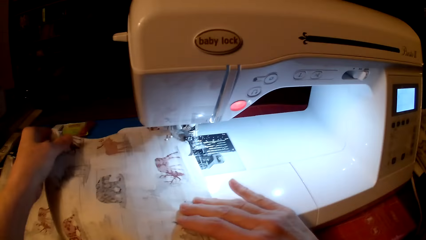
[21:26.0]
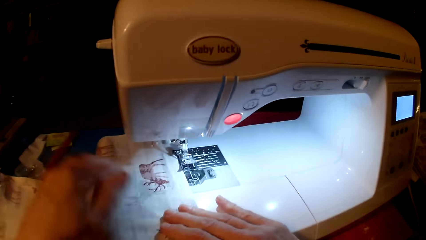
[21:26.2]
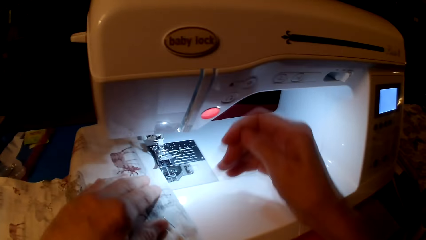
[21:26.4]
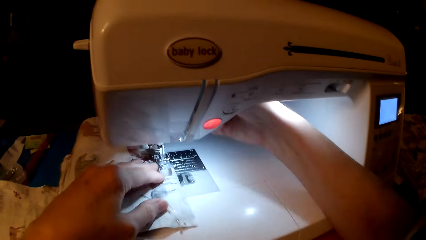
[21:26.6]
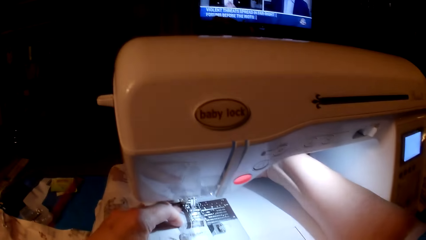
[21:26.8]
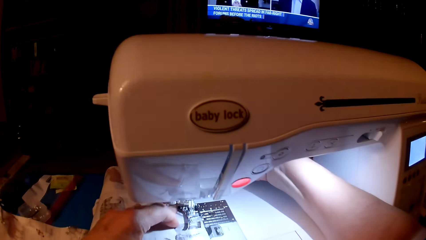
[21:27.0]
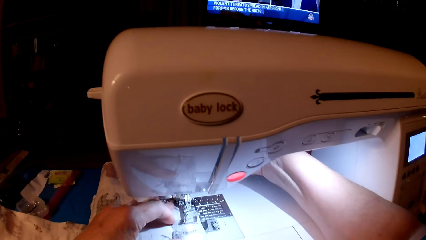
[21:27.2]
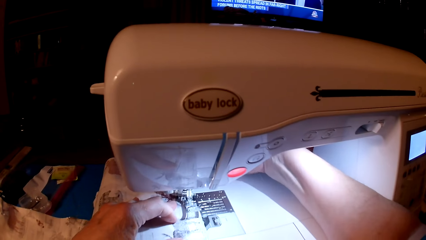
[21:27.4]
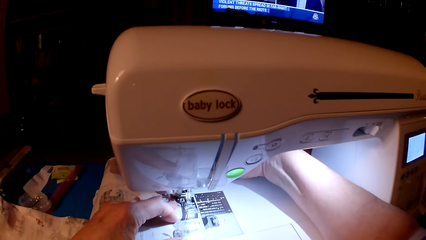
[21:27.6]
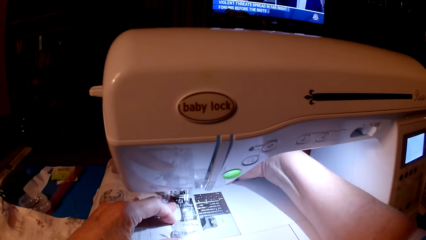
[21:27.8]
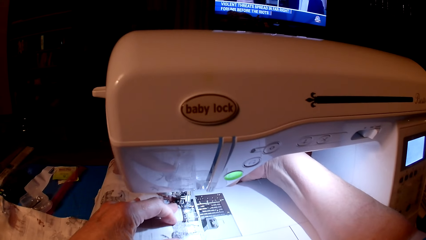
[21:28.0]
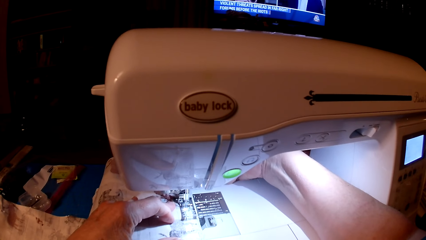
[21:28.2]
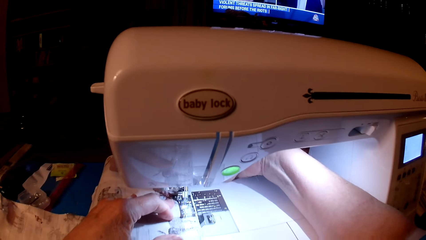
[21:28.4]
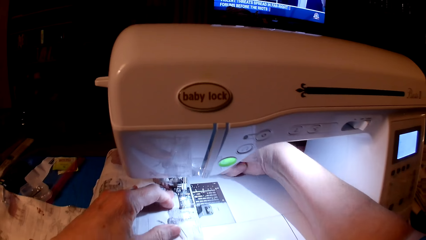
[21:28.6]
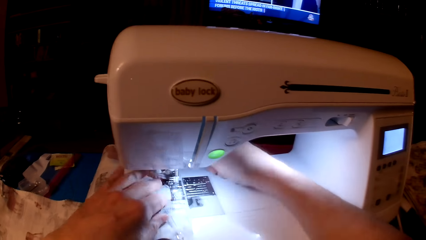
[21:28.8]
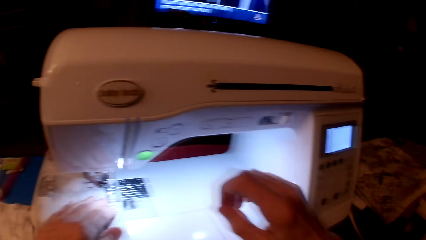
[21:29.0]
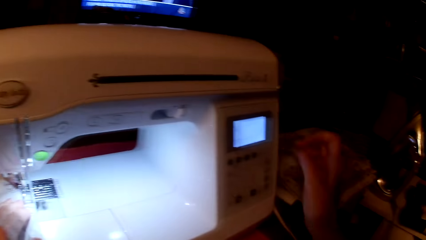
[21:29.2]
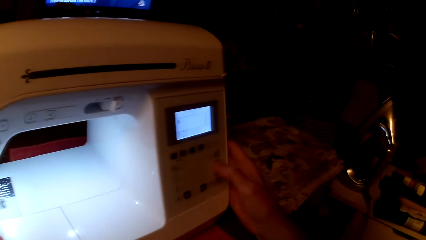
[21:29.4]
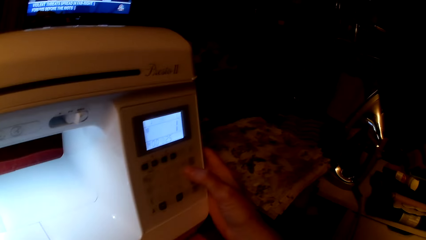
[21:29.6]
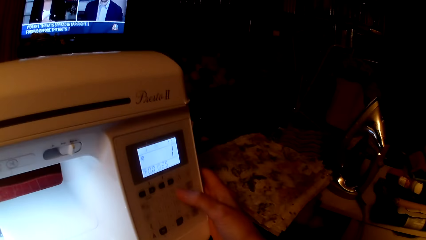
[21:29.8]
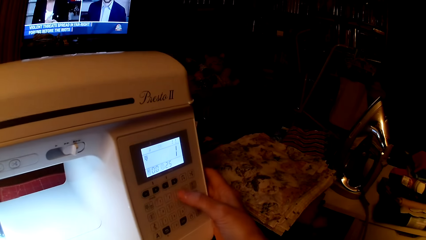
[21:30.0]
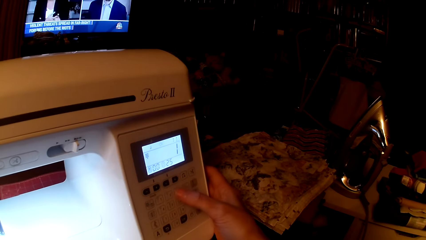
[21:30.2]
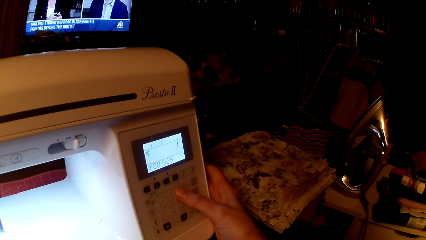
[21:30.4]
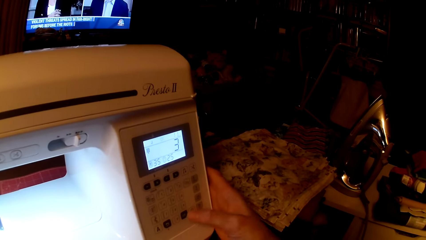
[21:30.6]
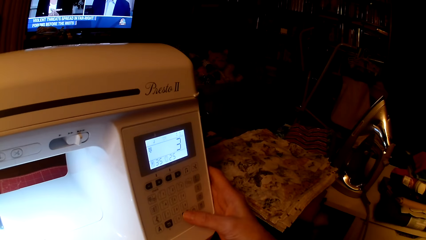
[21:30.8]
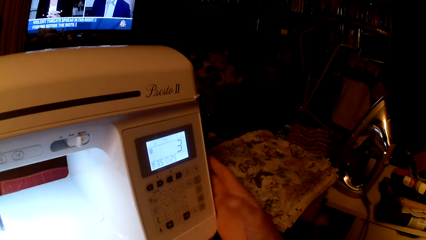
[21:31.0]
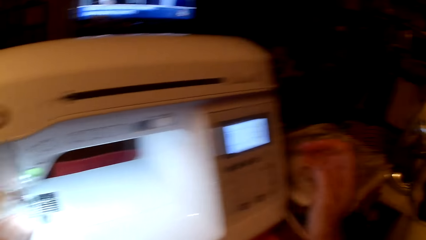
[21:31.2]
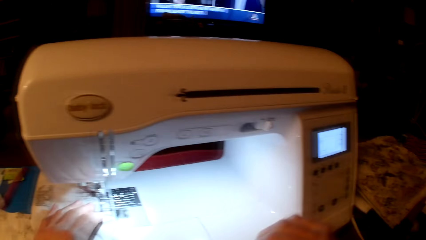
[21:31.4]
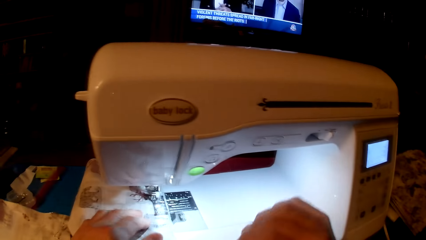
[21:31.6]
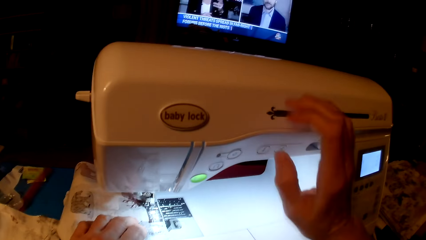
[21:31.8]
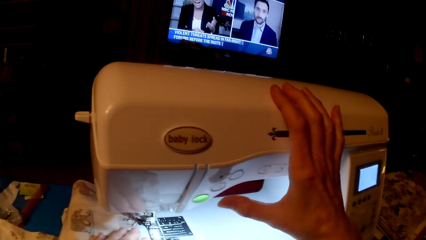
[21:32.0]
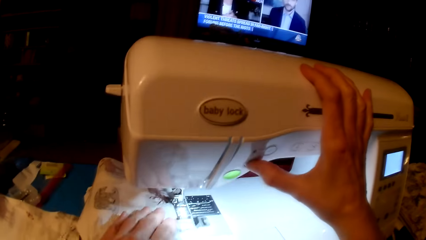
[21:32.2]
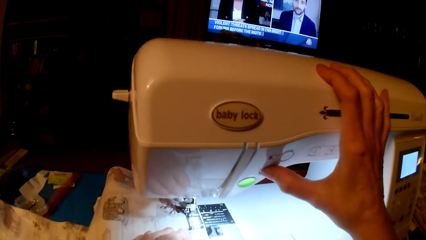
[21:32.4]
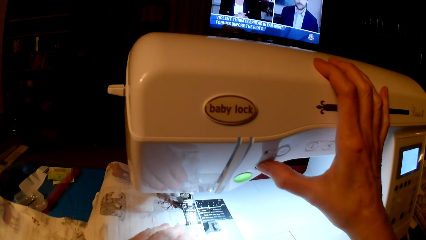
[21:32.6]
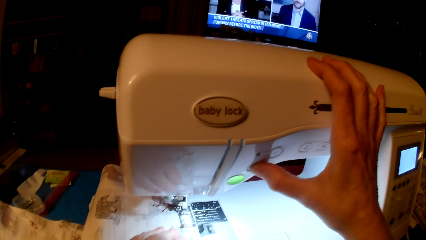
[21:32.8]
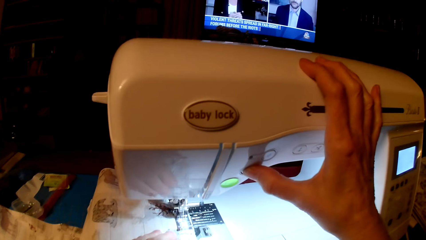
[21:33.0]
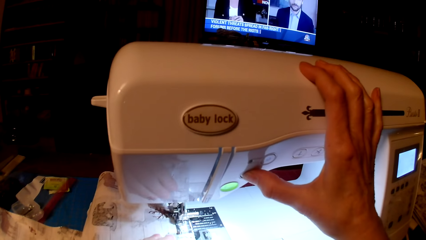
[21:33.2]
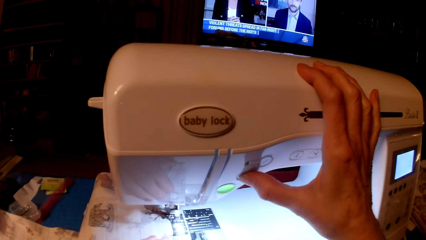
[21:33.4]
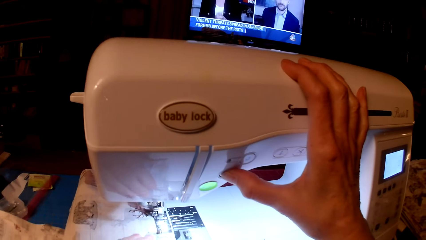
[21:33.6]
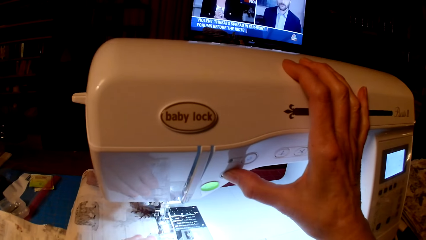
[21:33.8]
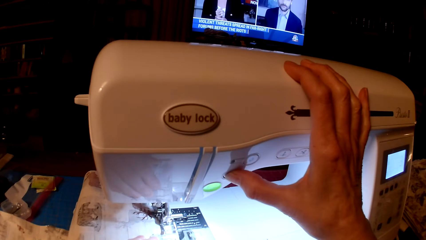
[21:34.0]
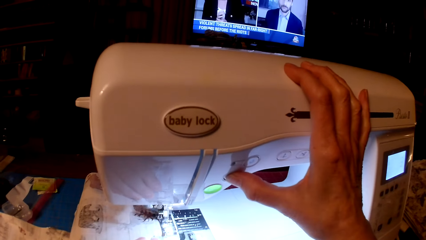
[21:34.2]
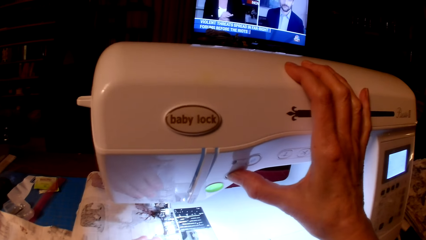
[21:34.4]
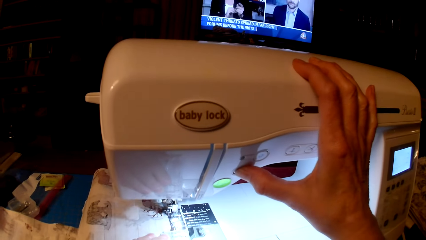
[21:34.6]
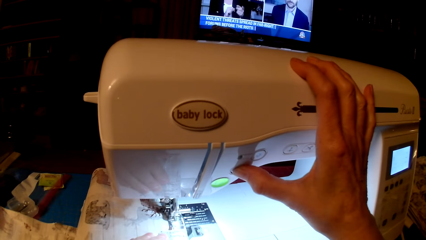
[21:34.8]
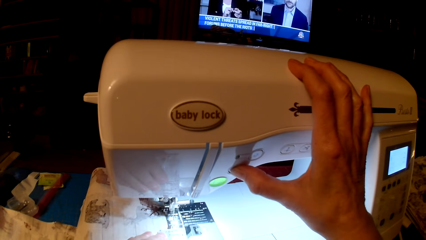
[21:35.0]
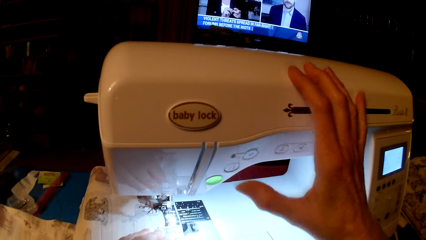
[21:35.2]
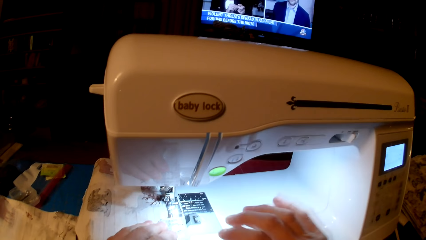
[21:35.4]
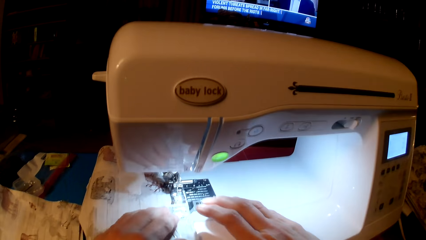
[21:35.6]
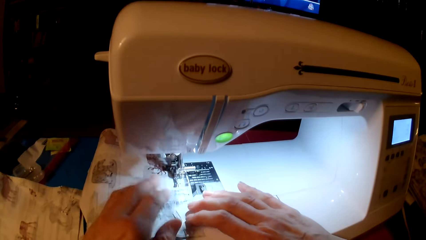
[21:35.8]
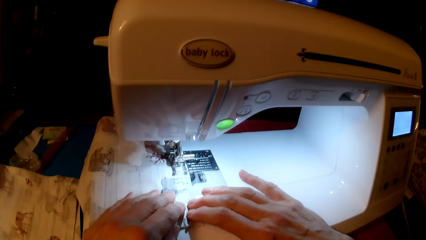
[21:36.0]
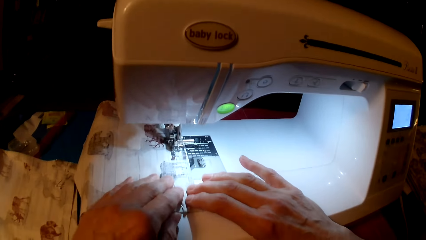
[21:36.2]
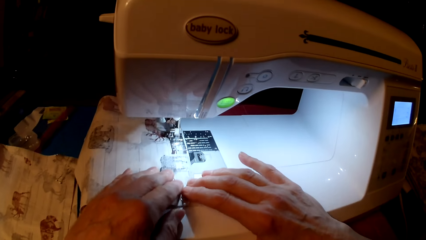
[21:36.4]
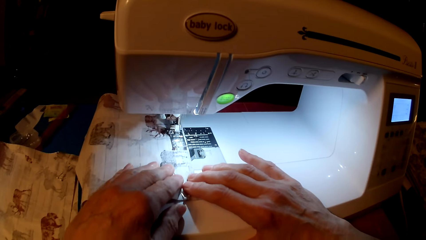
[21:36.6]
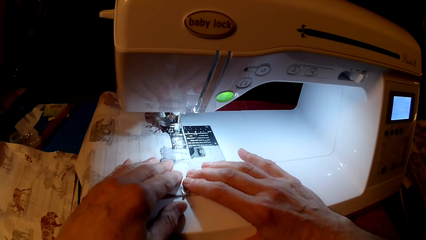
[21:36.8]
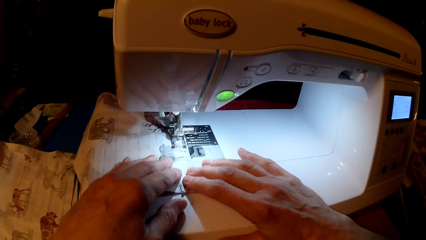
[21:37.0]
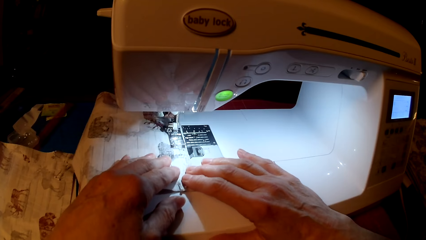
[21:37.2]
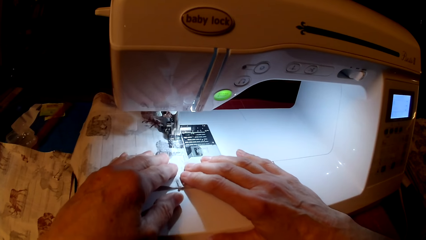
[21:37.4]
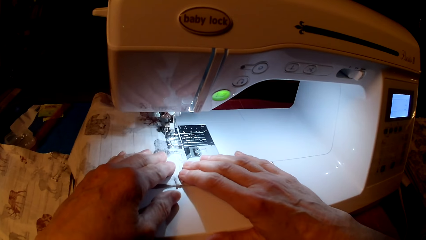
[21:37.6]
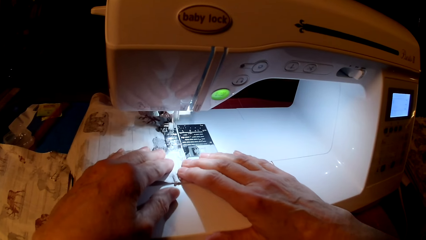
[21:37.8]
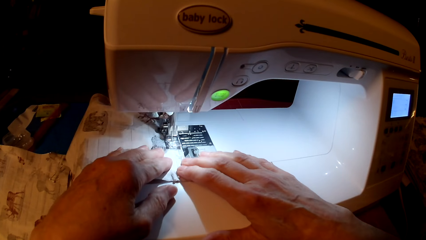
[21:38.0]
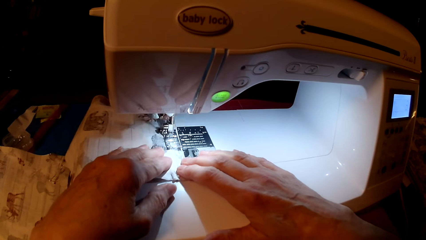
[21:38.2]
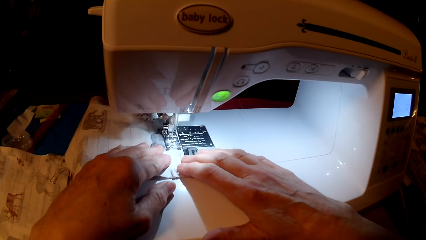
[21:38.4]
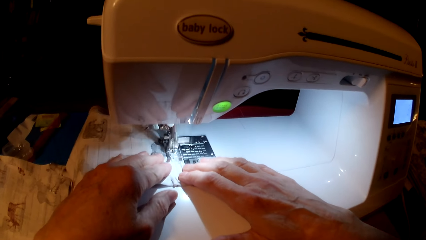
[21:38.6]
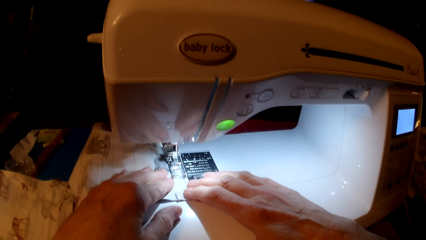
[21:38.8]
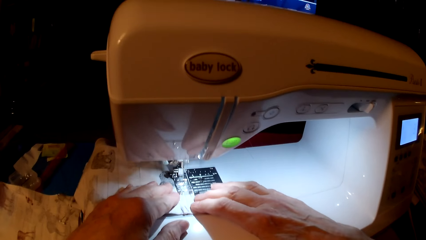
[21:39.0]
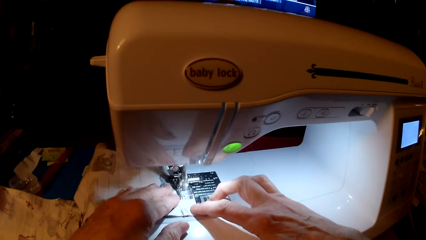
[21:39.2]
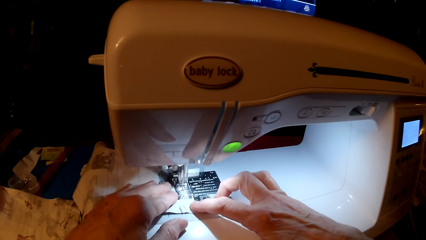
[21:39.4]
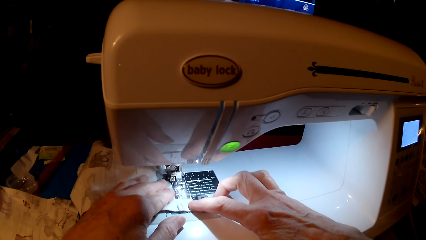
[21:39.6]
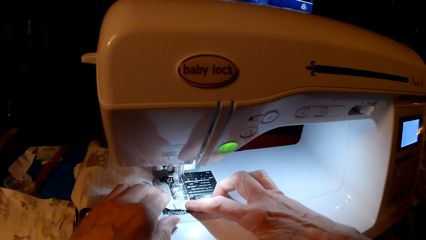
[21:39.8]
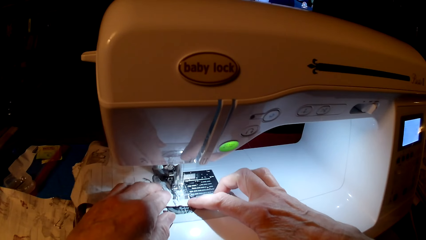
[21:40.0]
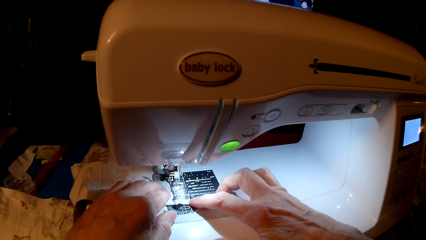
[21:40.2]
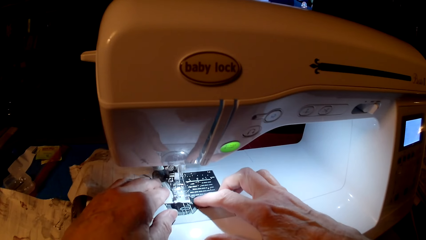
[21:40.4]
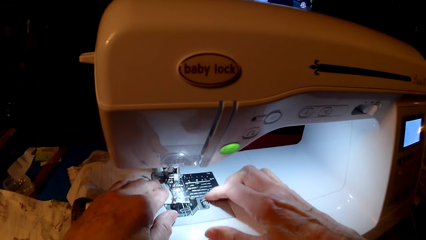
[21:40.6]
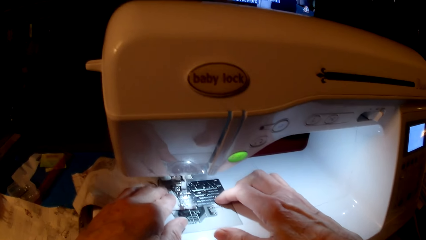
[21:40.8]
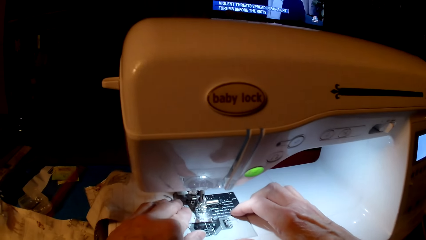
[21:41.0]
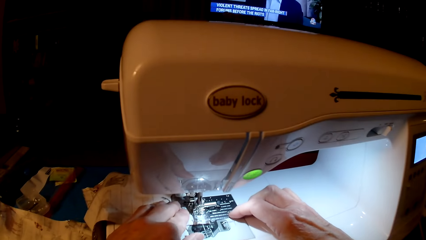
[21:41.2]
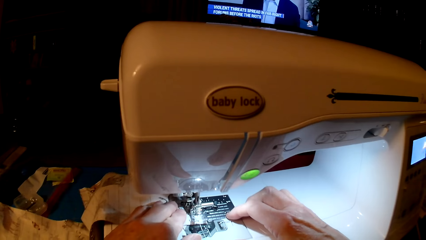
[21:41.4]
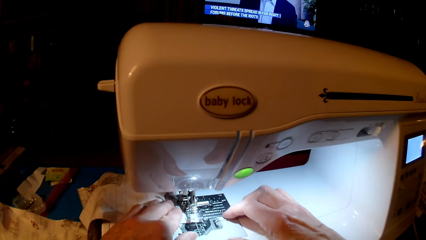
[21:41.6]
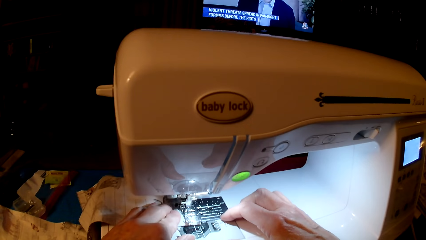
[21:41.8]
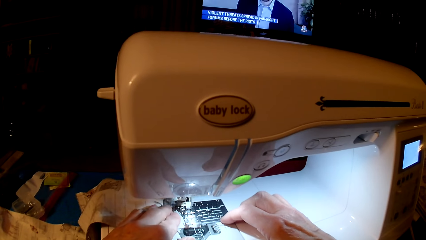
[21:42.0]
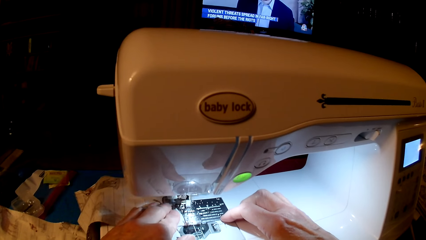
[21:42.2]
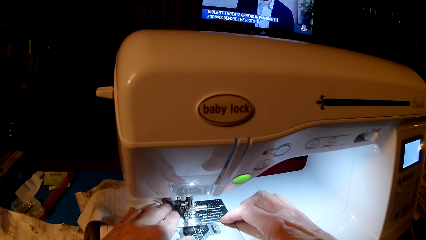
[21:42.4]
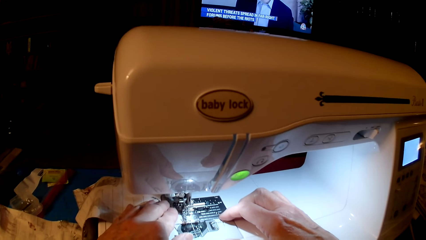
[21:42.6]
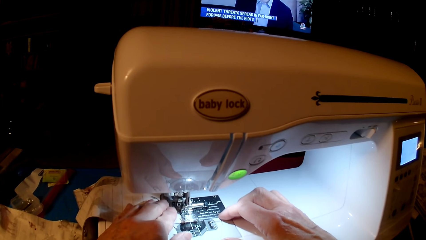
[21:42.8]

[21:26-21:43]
The camera wearer puts the piece of cloth on the sewing machine. They press the leg lifter. They start the sewing machine and operate the sewing machine. They press the speed button. They sew the piece of cloth.
